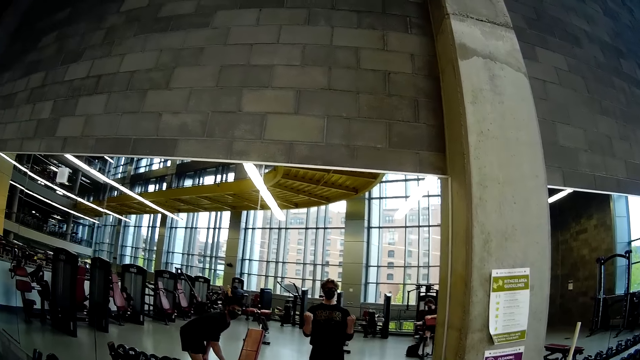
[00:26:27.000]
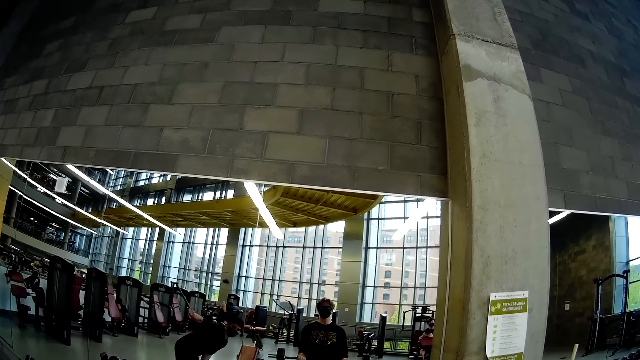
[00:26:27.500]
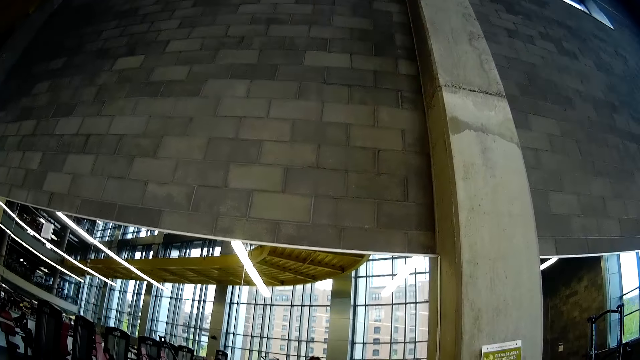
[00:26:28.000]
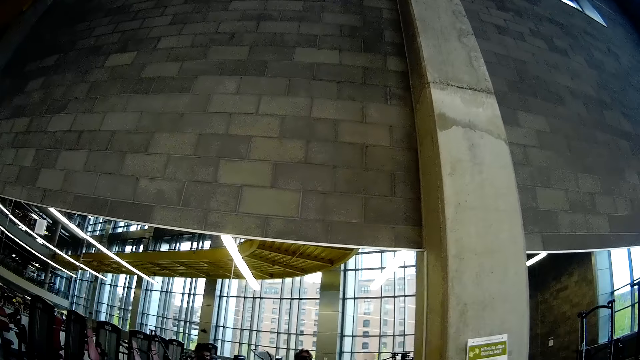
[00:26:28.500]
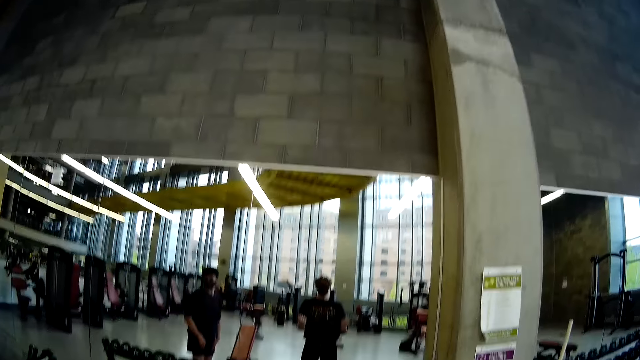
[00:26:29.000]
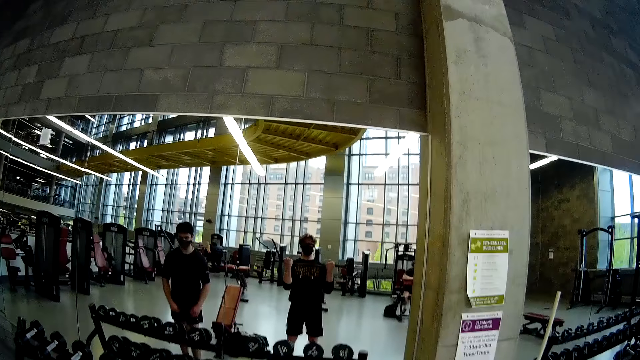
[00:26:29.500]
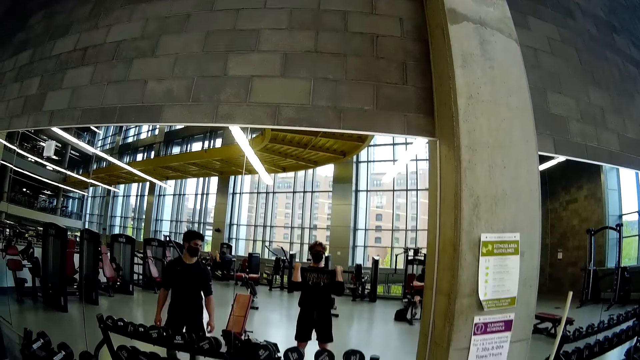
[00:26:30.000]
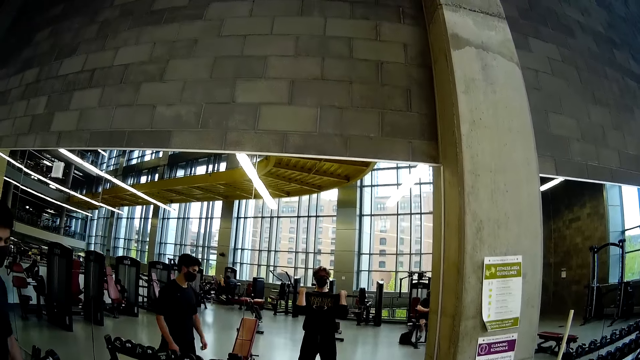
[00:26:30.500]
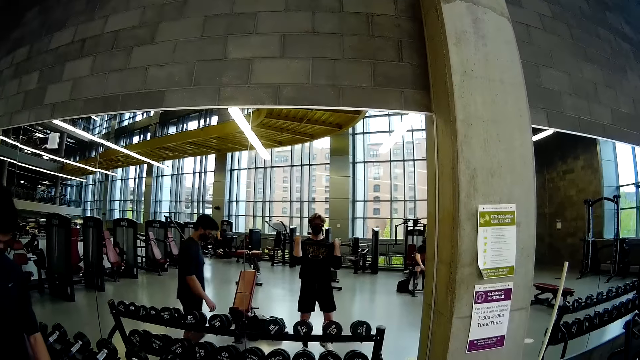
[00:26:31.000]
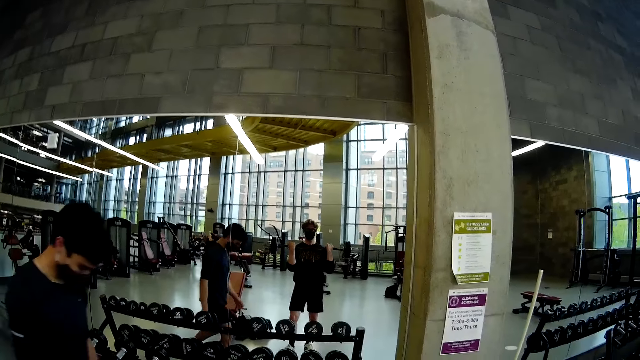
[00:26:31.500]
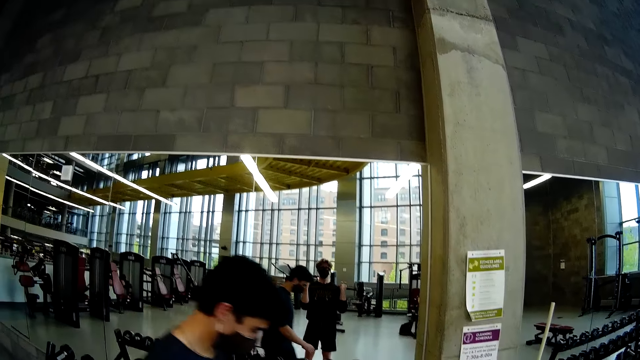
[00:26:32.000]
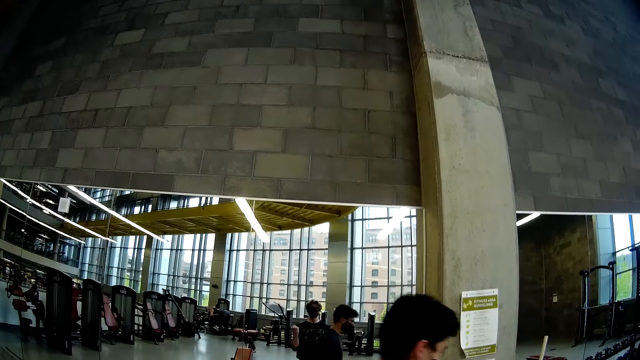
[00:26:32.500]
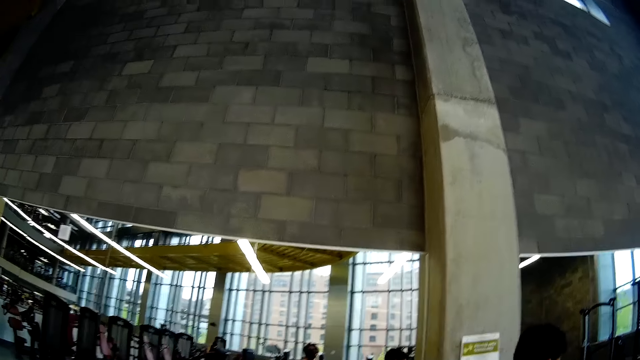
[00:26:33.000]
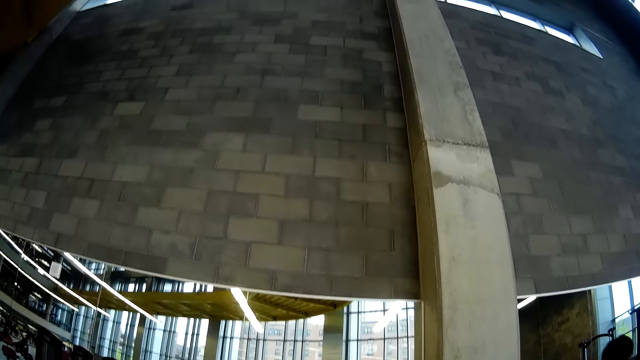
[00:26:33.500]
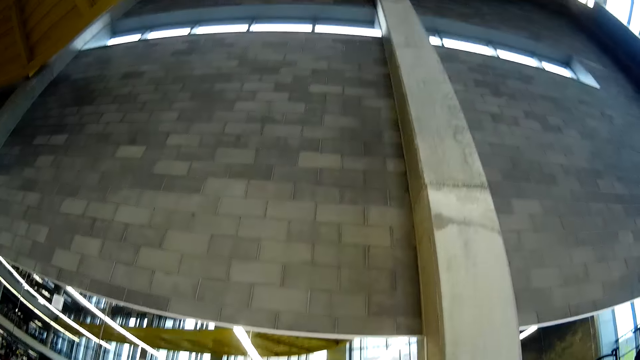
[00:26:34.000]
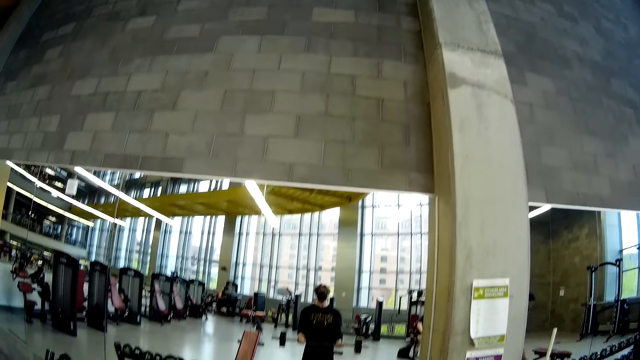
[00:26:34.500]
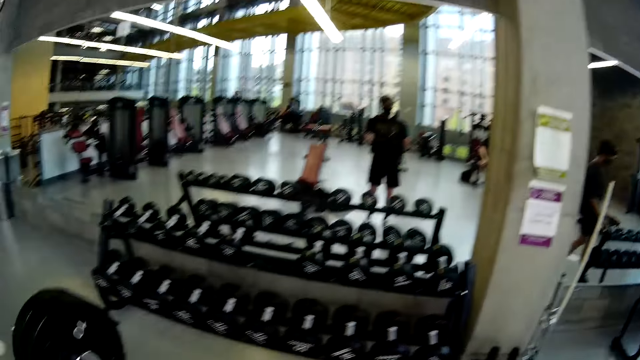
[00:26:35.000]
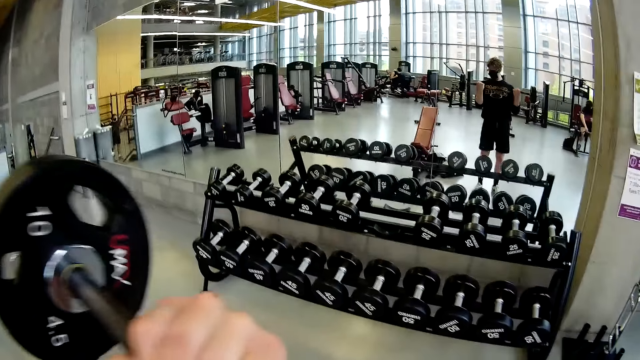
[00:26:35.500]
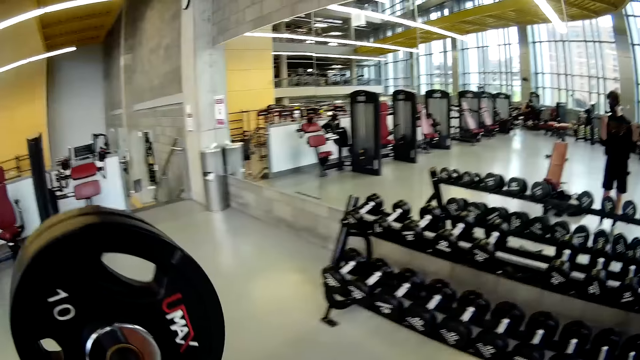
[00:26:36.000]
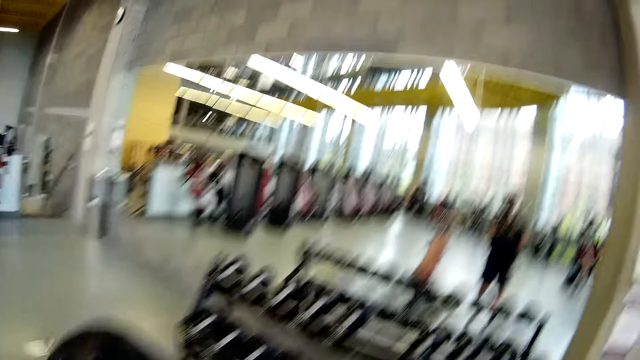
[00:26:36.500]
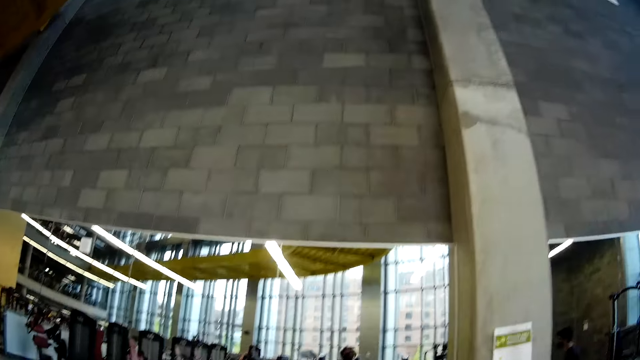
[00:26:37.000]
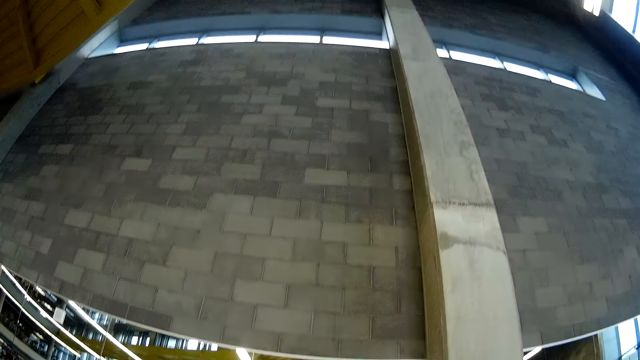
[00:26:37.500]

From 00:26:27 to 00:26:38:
A man walks on the floor. The camera wearer lifts barbell weights in a gym.

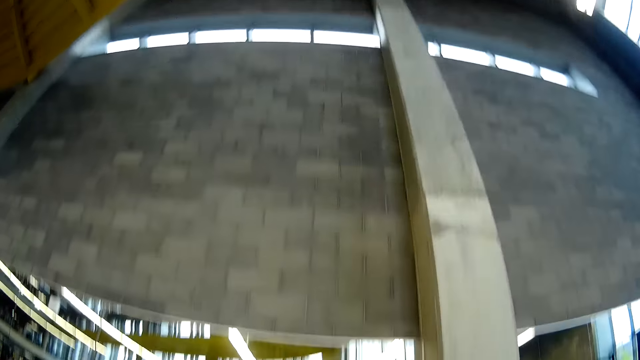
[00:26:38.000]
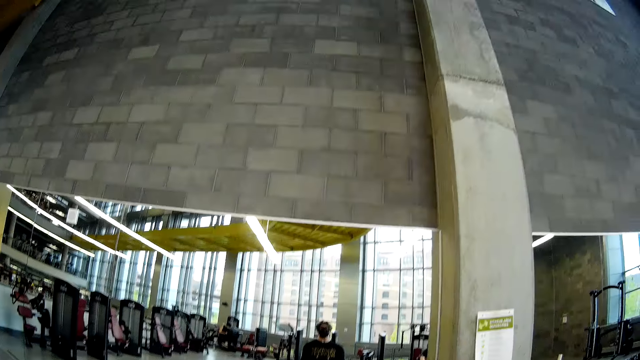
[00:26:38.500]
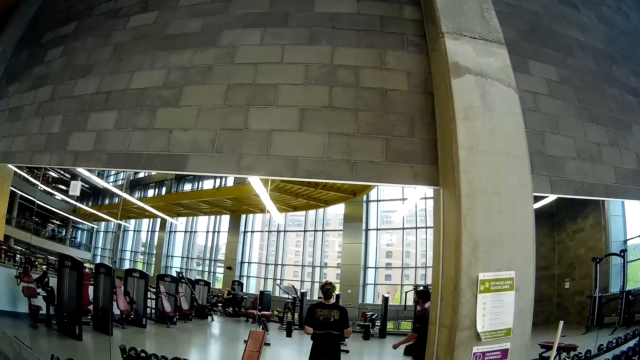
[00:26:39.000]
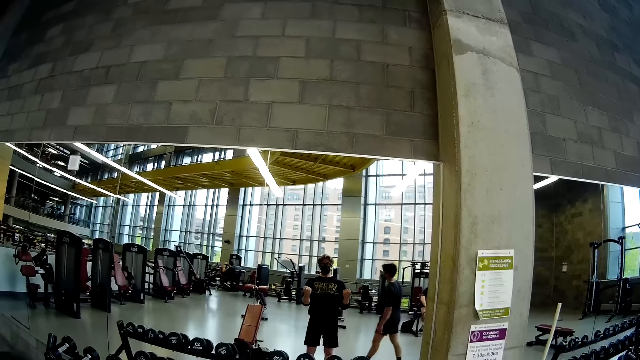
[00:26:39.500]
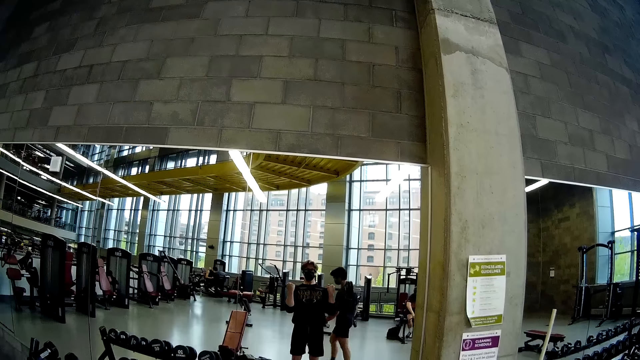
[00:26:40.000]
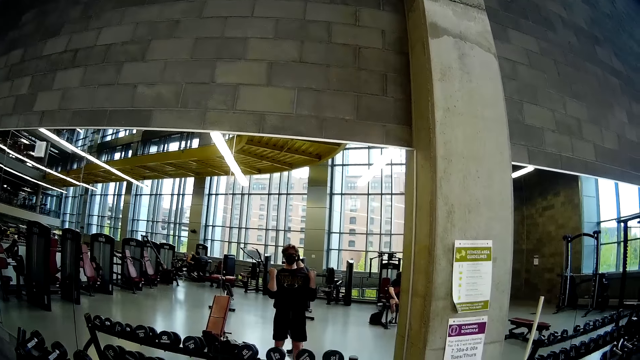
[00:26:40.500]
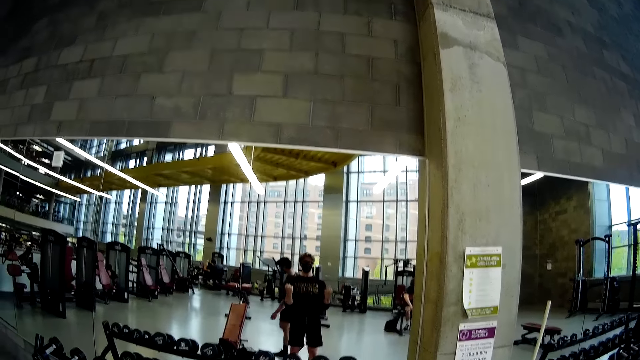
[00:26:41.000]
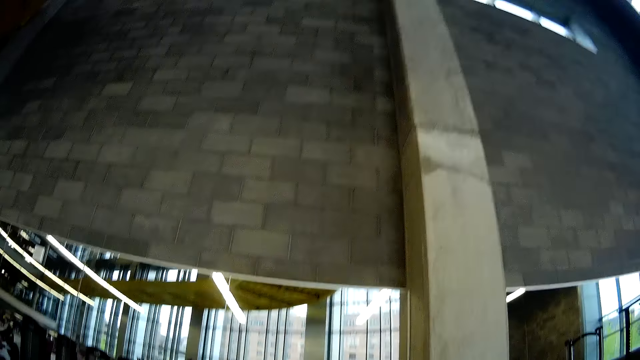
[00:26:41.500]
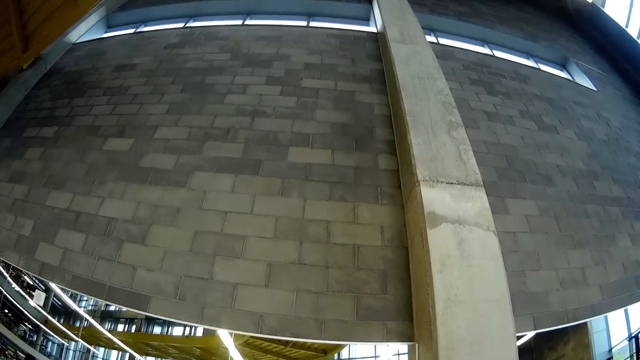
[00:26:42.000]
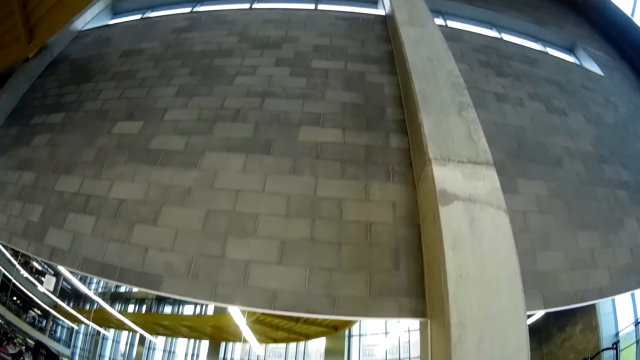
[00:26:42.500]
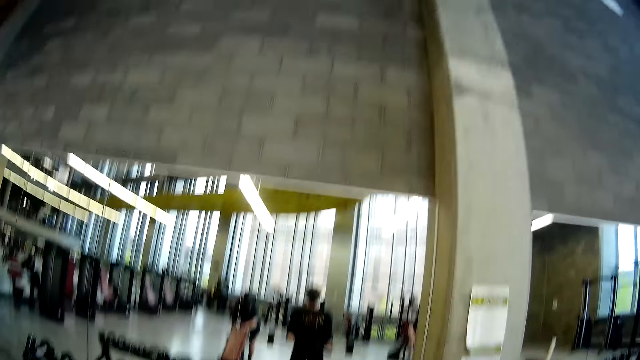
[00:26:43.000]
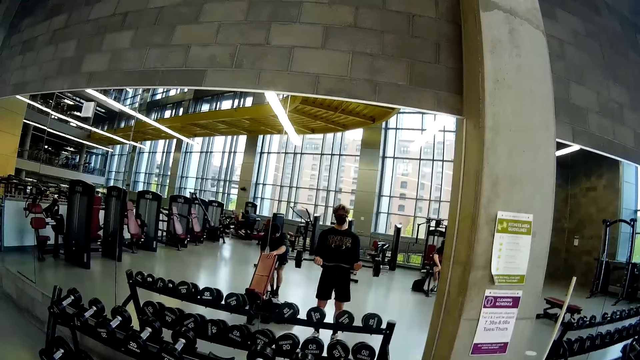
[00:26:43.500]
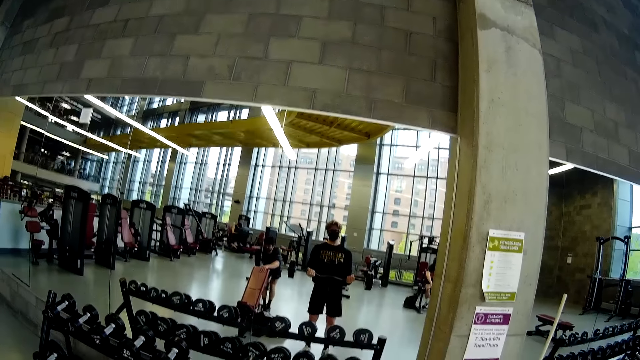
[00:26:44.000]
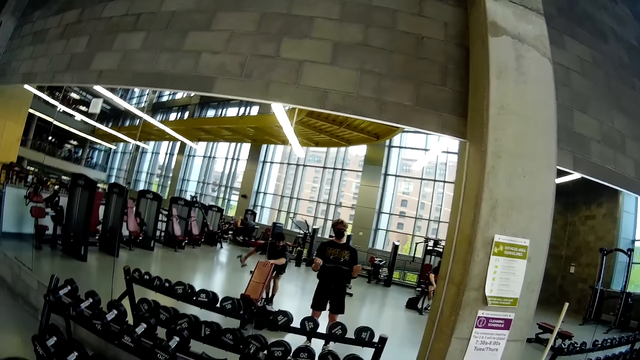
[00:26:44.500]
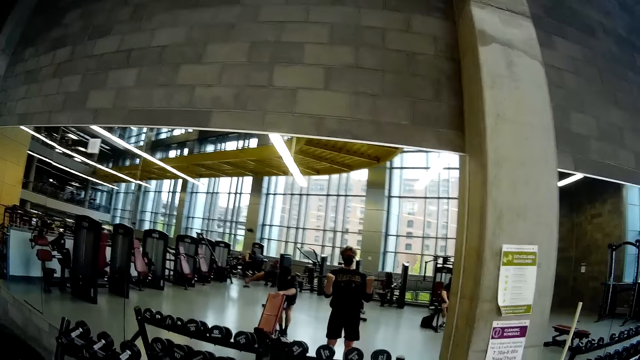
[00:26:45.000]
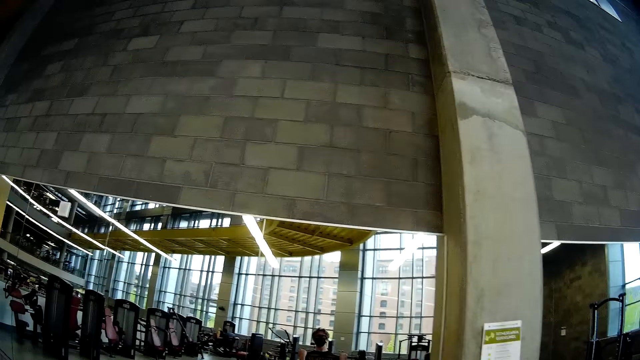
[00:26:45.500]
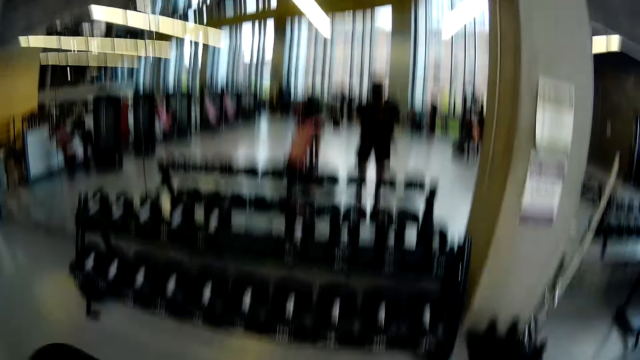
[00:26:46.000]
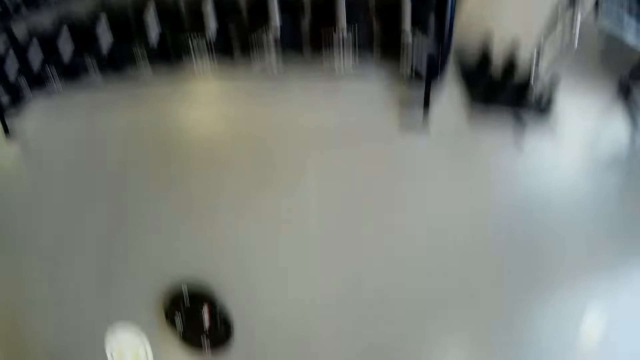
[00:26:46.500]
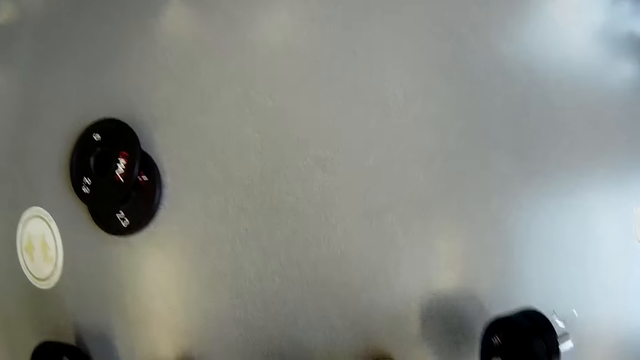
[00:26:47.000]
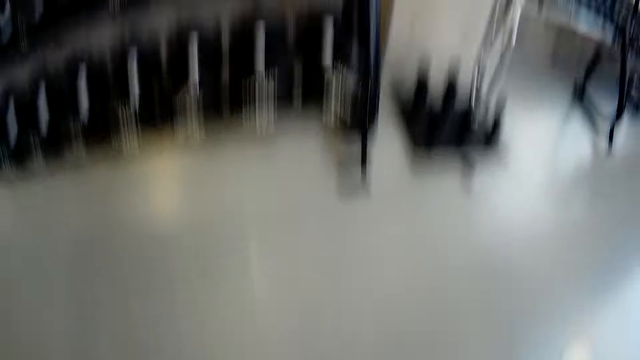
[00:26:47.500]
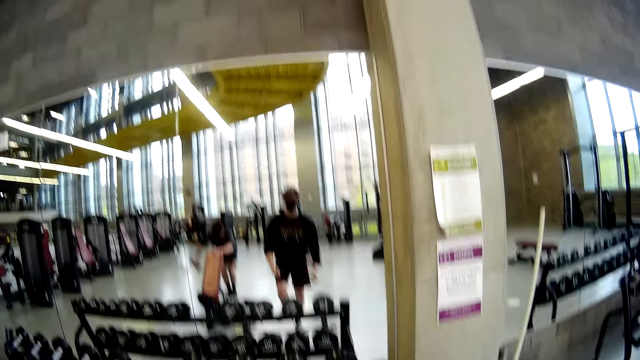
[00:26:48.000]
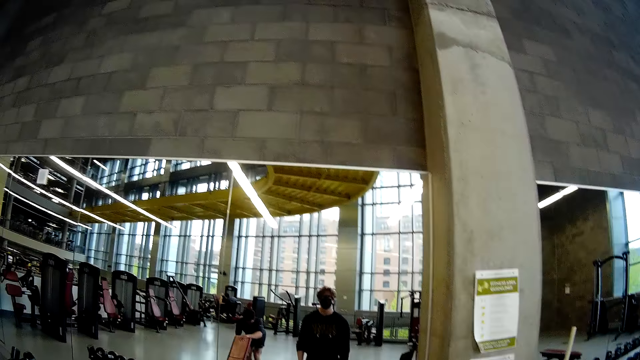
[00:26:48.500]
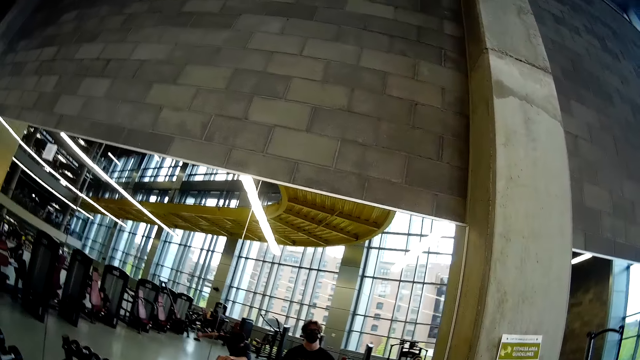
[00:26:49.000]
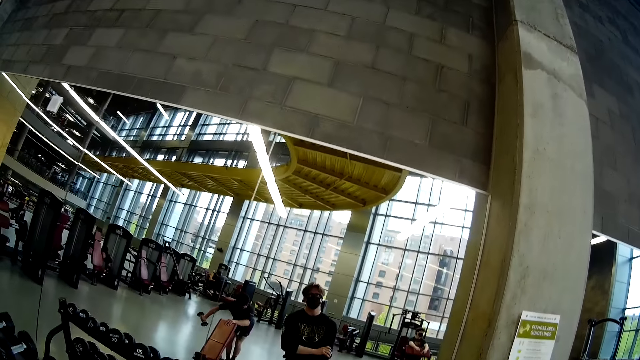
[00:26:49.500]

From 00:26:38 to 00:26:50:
A man walks on the floor. The man holds a workout bench with his left hand on the floor. The camera wearer lifts barbell weights in a gym. The man lifts a dumbbell with his right hand. The camera wearer drops the dumbbell or barbell weights on the floor with both hands. They stand on the floor.
